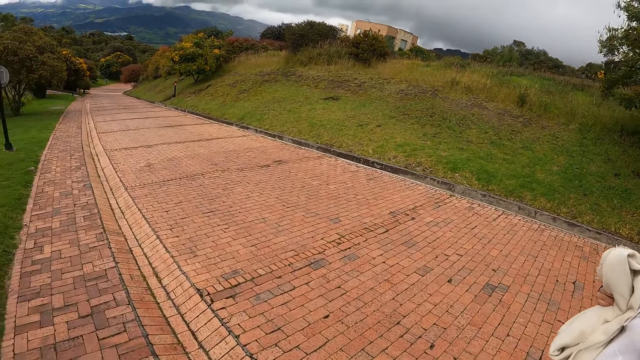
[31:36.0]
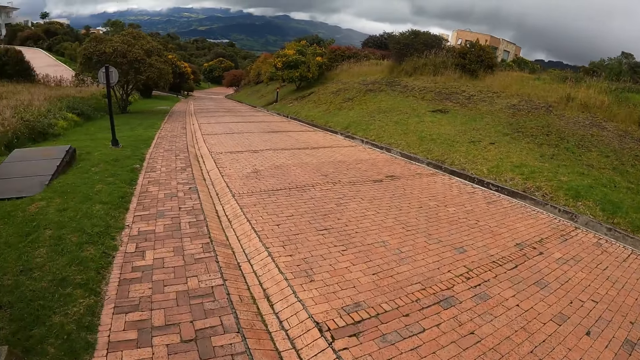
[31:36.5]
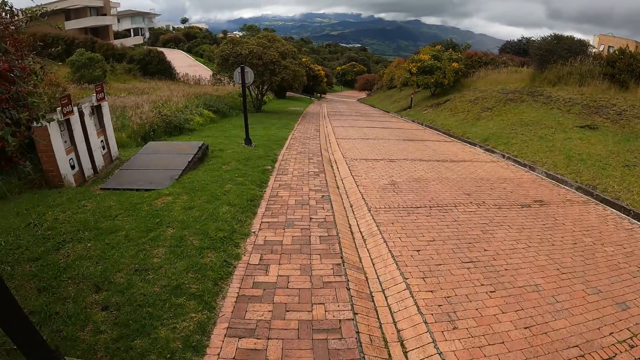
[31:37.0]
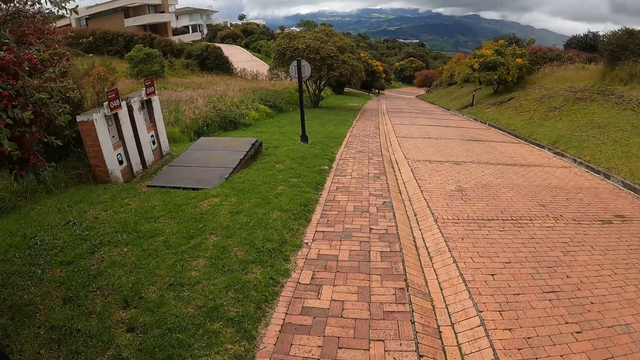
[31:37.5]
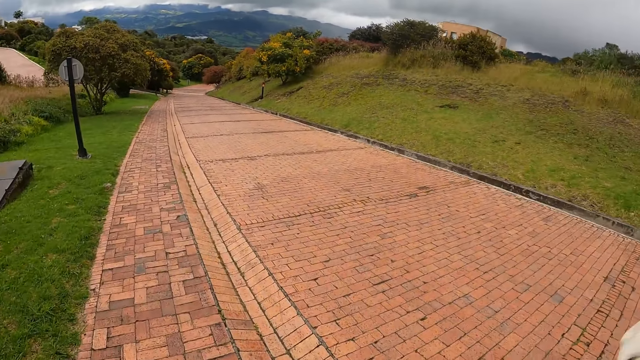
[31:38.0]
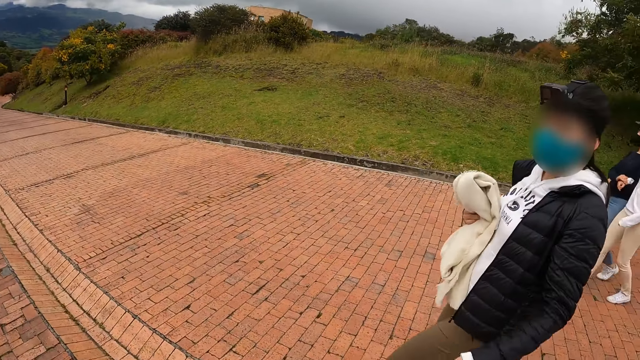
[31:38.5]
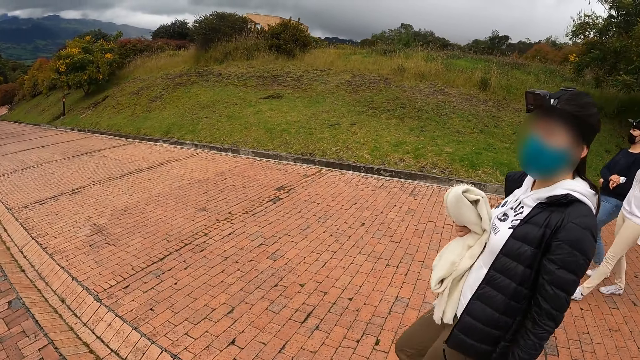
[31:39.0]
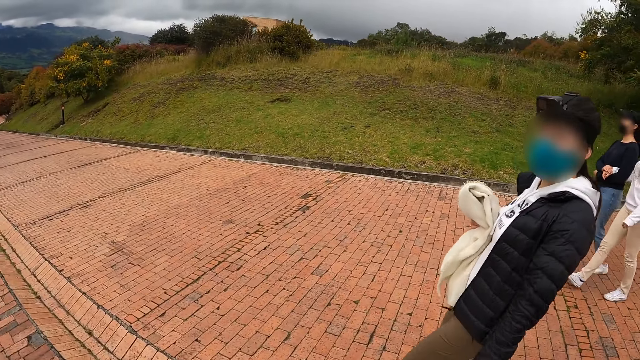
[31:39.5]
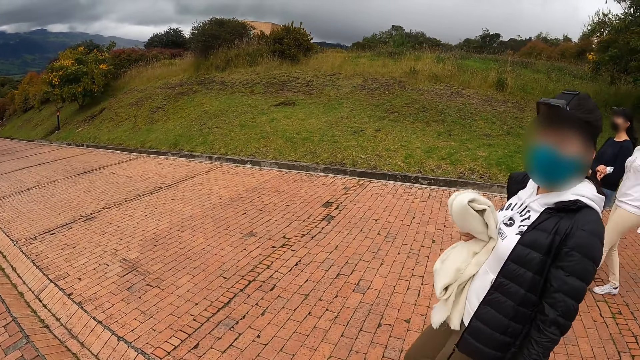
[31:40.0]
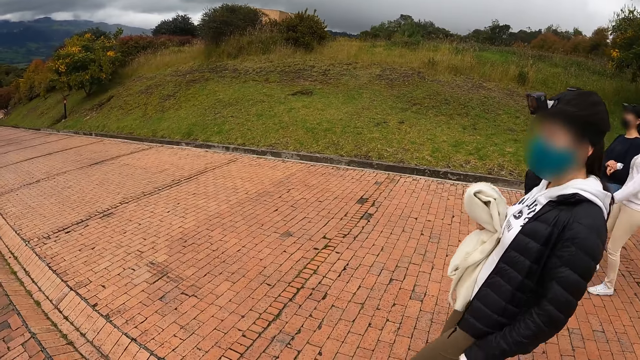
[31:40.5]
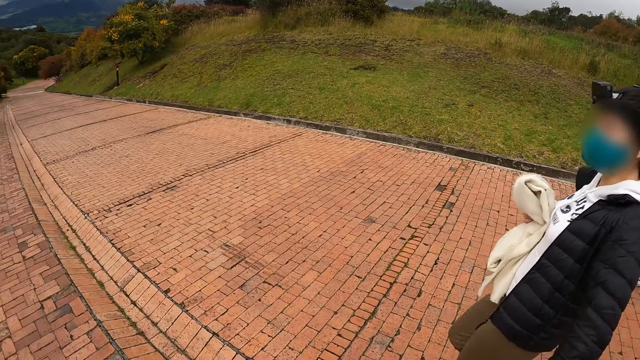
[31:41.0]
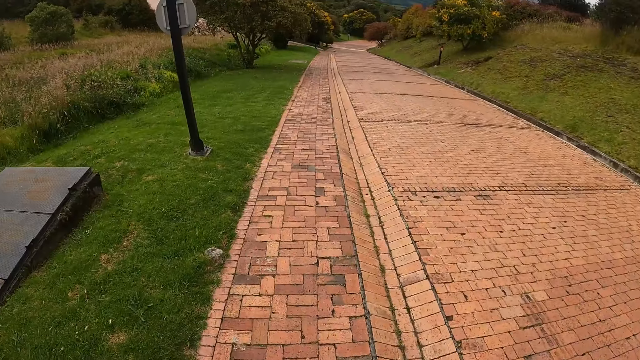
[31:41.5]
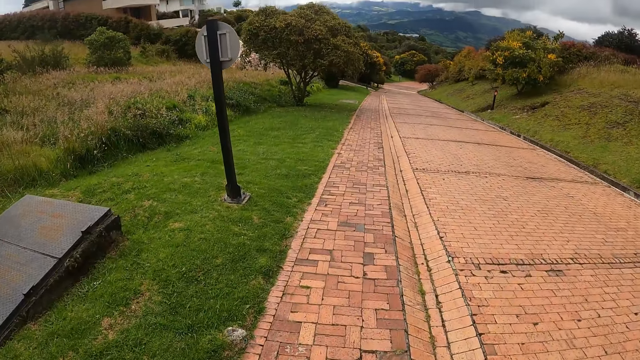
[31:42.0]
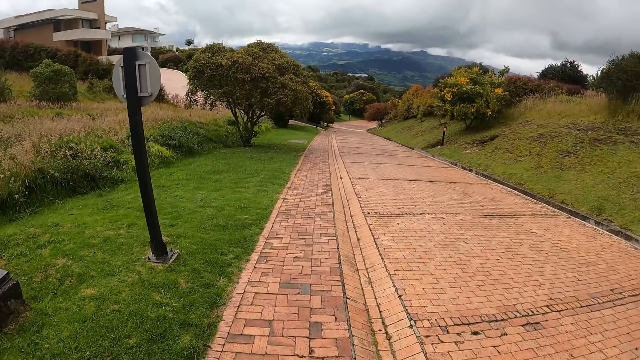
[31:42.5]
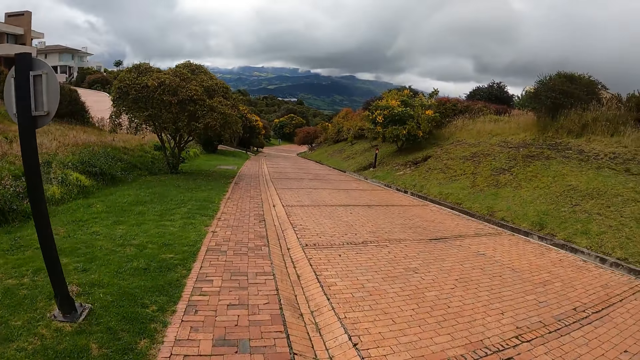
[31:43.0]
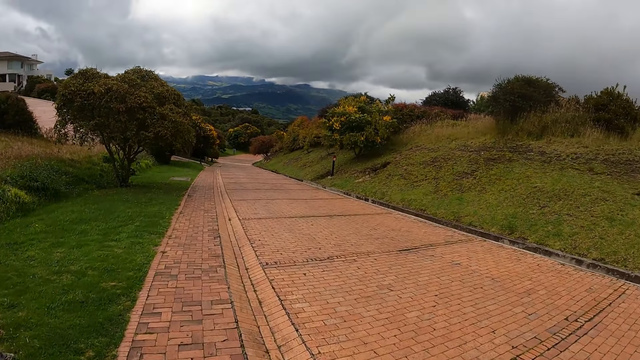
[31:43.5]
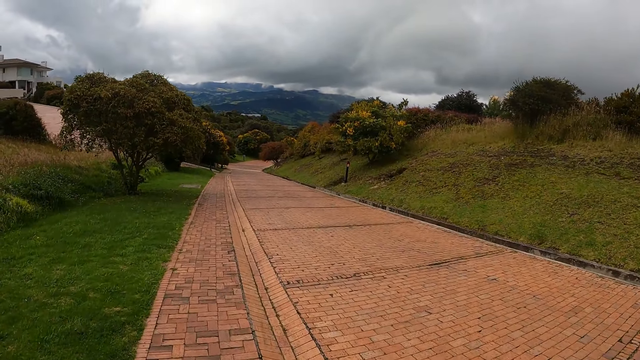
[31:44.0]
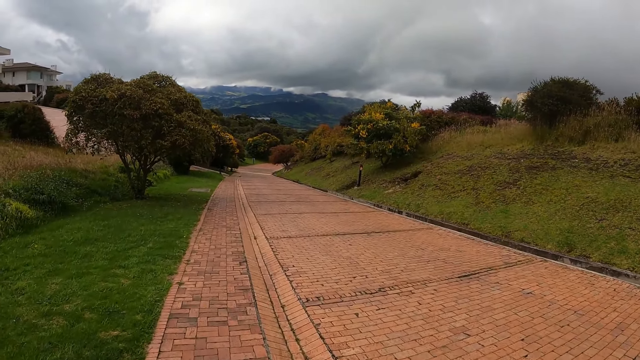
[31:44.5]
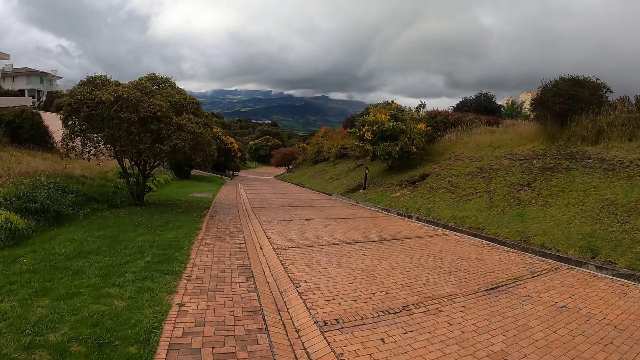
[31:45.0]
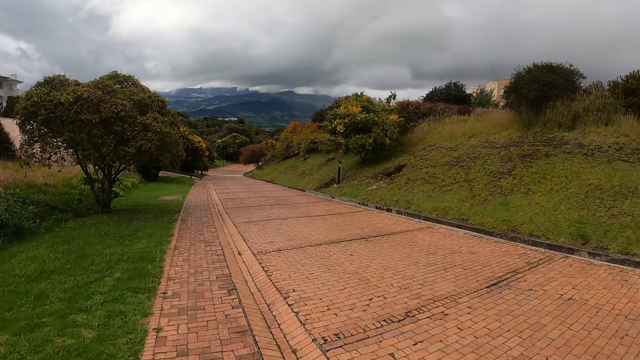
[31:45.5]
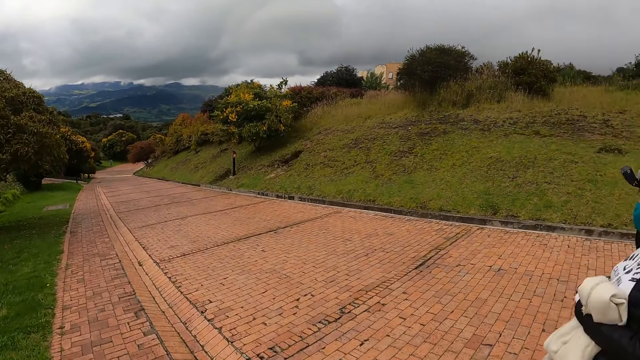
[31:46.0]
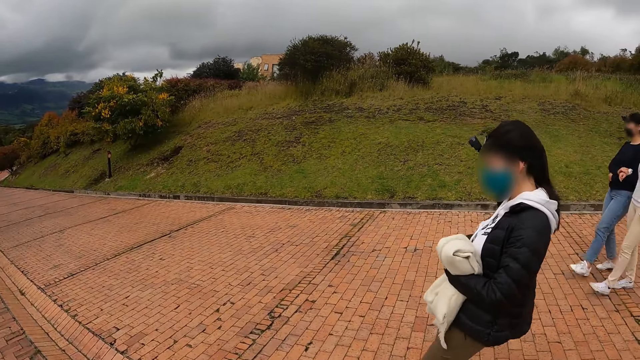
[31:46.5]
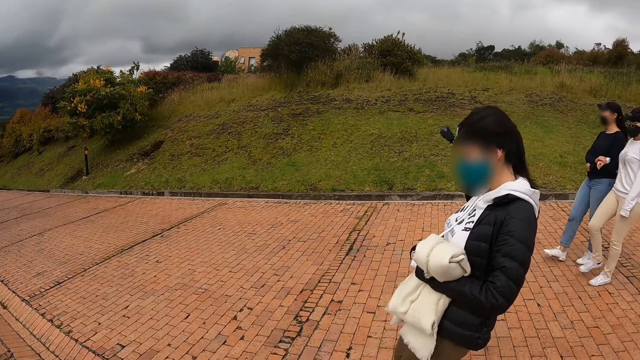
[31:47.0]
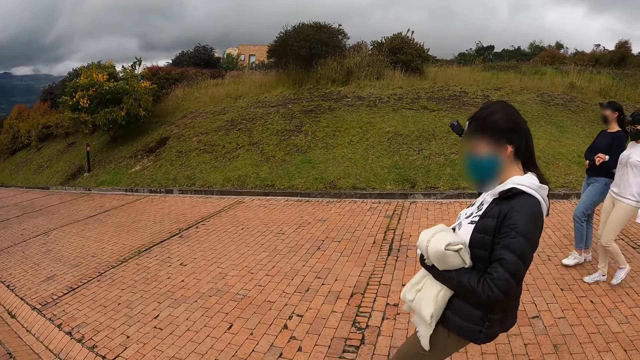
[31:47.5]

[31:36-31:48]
The camera wearer looks at a woman. They look at the road.

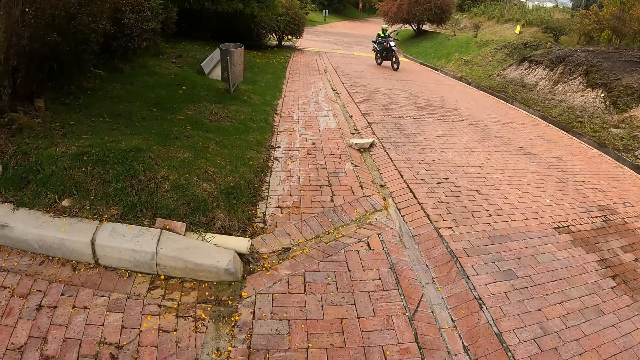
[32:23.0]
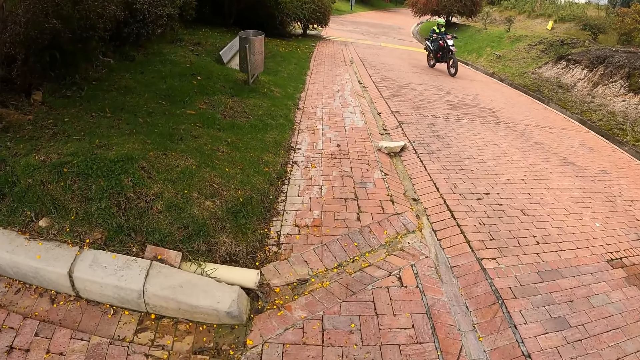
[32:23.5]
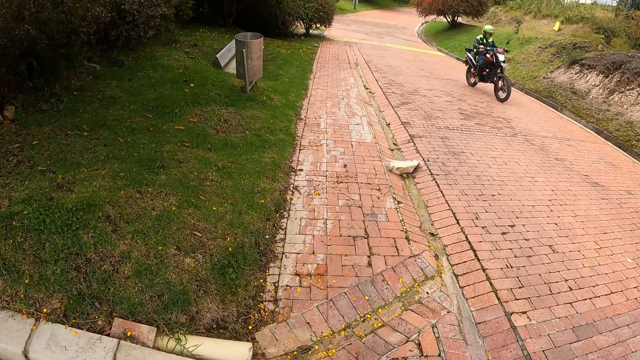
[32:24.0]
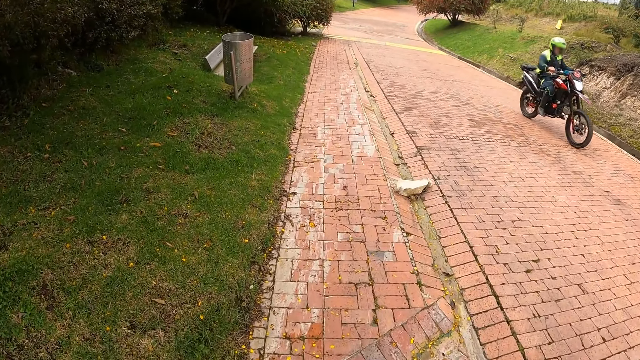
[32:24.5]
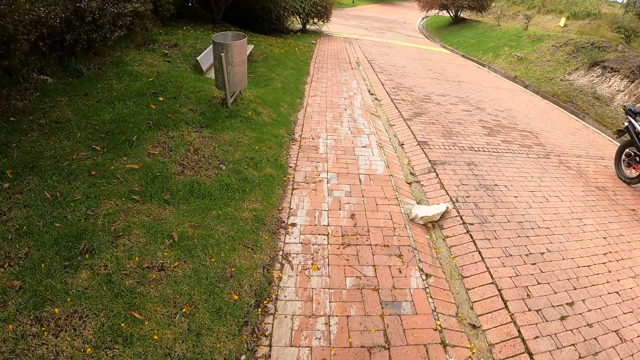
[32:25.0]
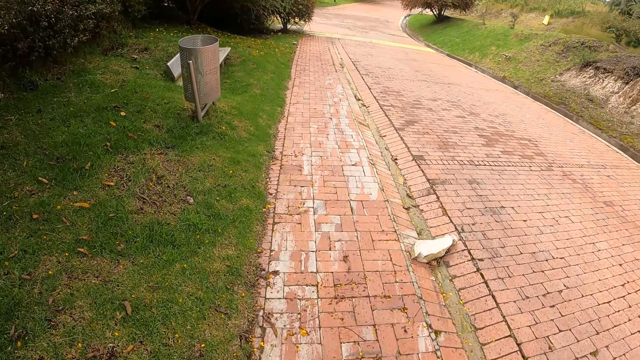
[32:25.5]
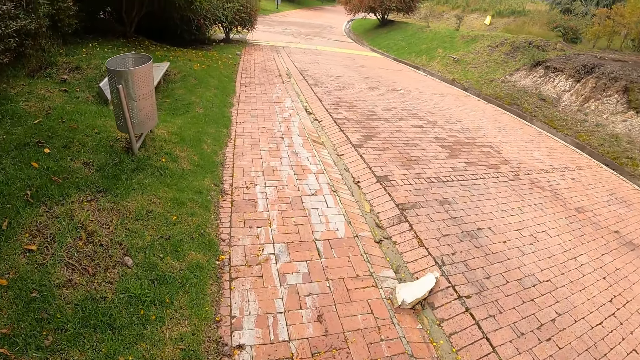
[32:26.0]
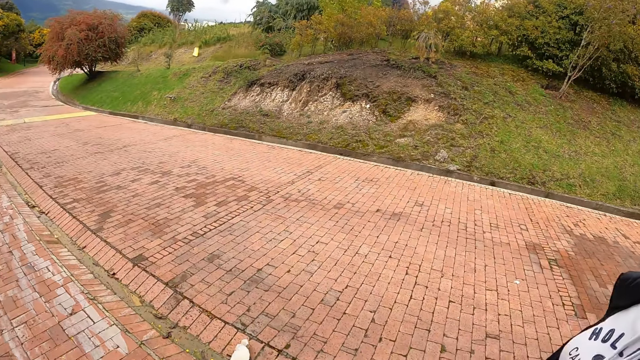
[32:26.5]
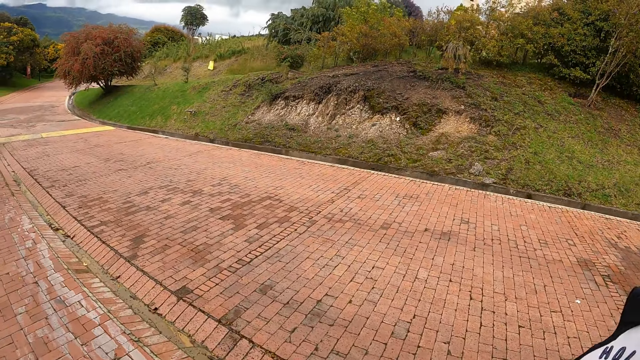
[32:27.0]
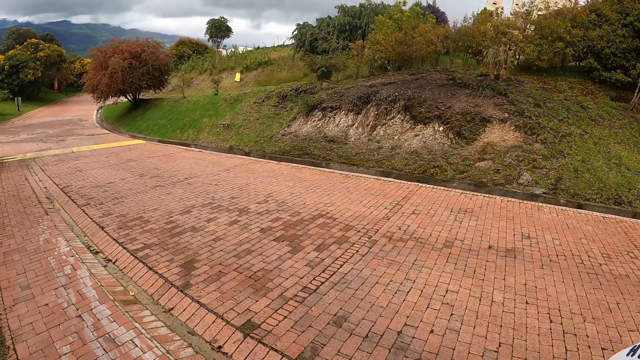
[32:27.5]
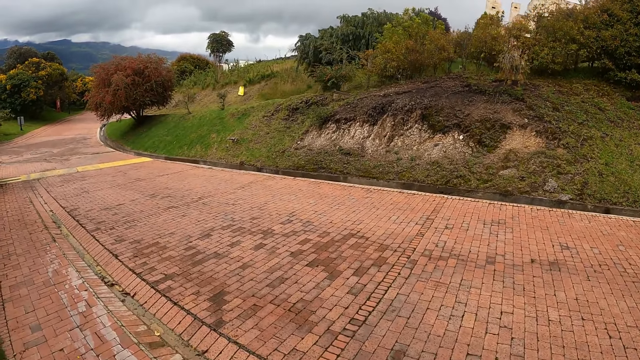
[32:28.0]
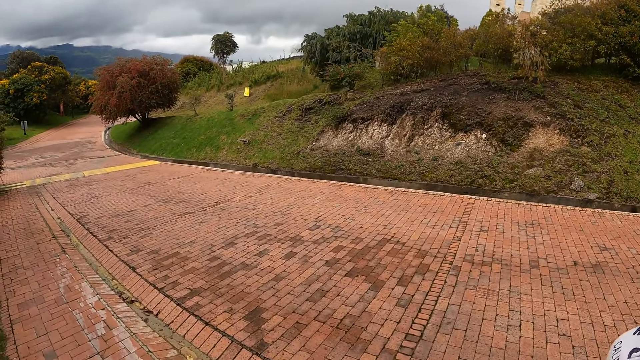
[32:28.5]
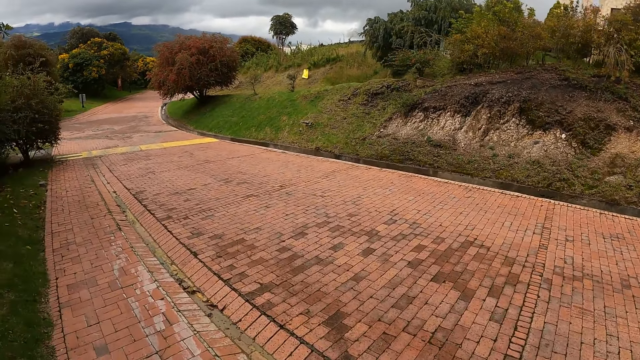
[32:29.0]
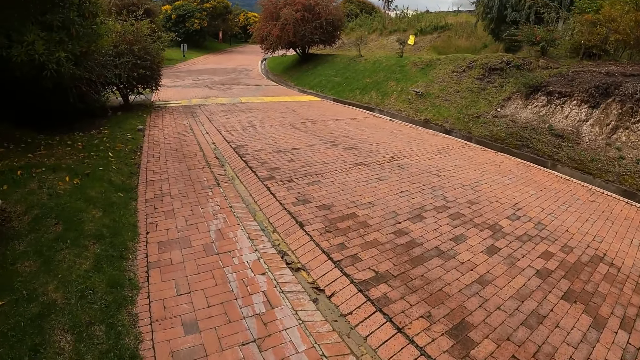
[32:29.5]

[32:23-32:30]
A man rides past the camera wearer.
